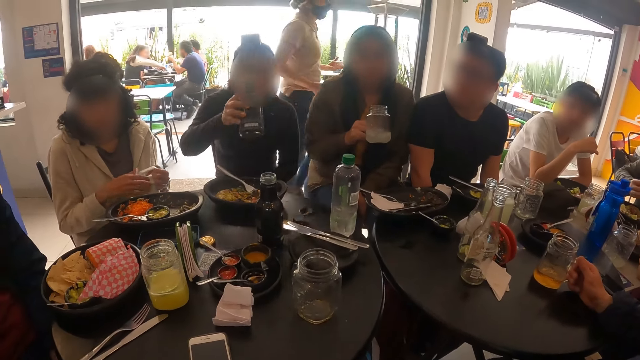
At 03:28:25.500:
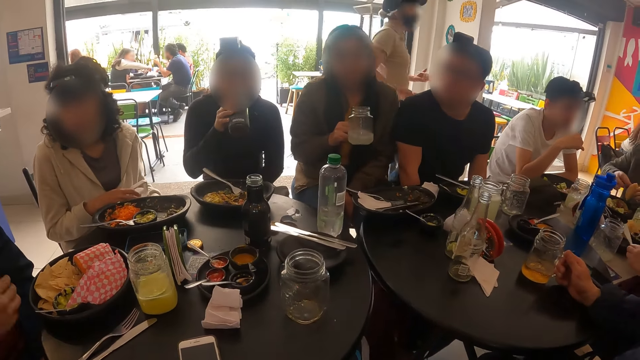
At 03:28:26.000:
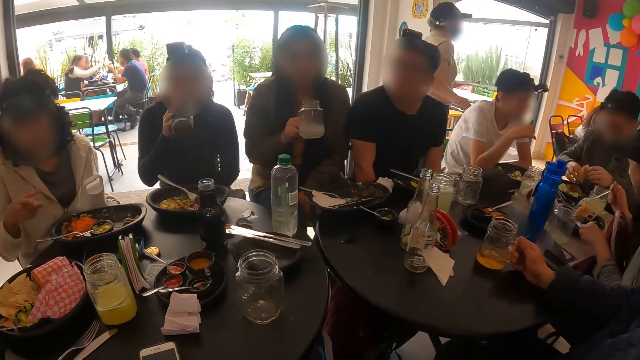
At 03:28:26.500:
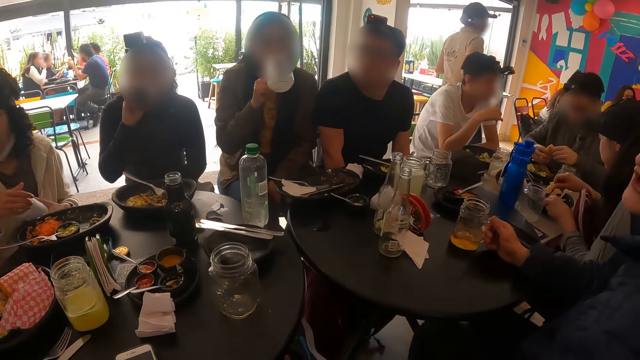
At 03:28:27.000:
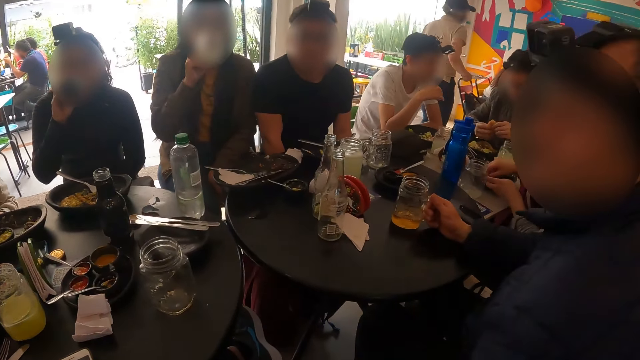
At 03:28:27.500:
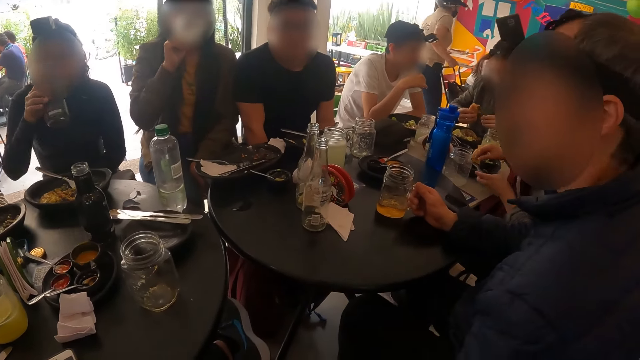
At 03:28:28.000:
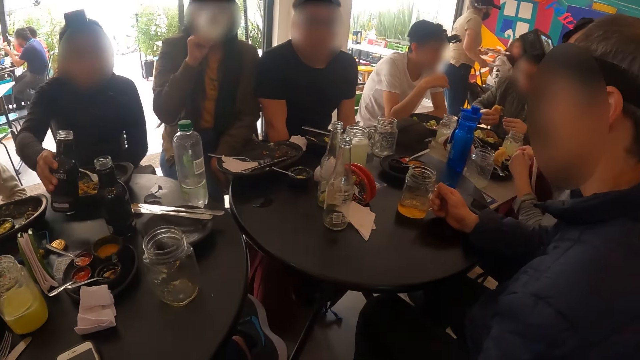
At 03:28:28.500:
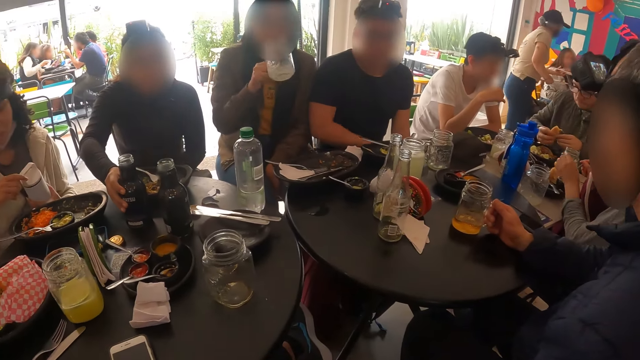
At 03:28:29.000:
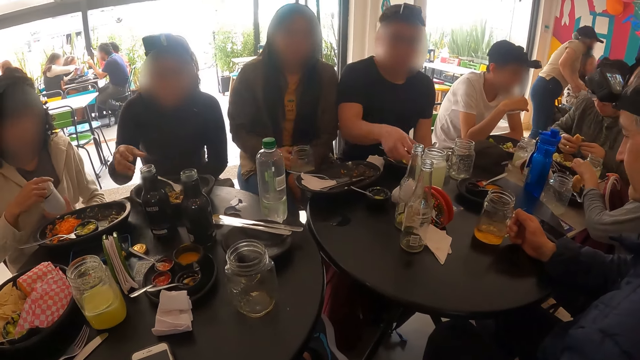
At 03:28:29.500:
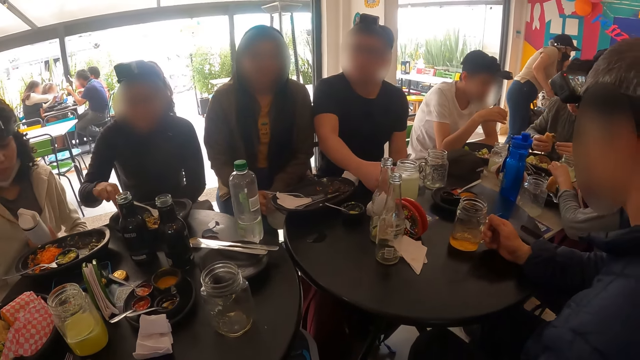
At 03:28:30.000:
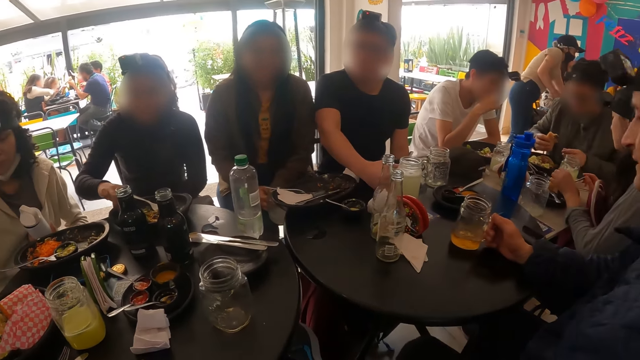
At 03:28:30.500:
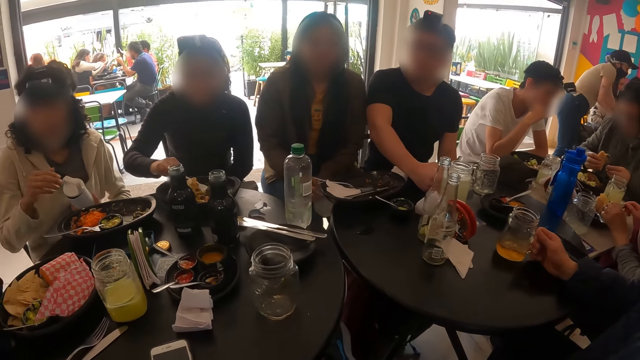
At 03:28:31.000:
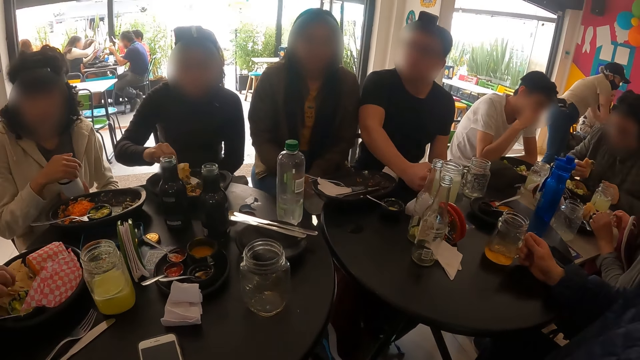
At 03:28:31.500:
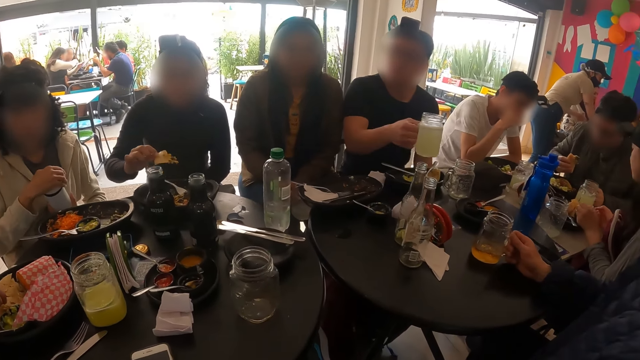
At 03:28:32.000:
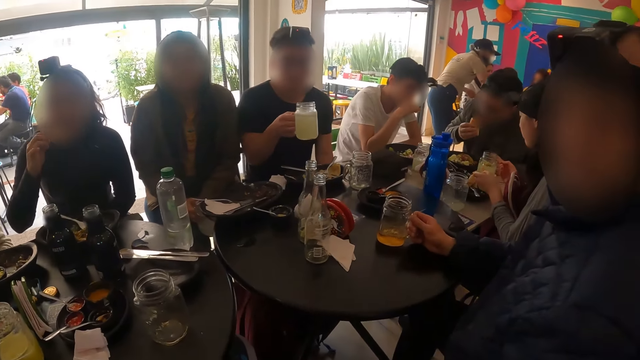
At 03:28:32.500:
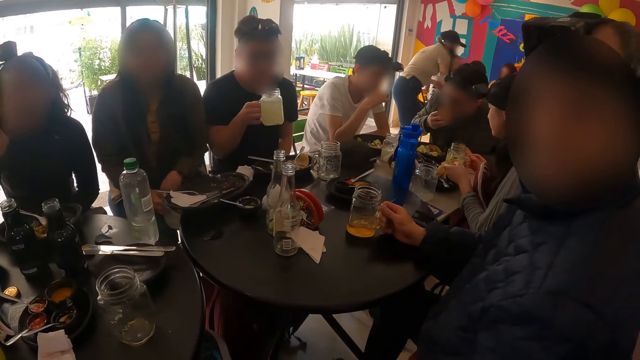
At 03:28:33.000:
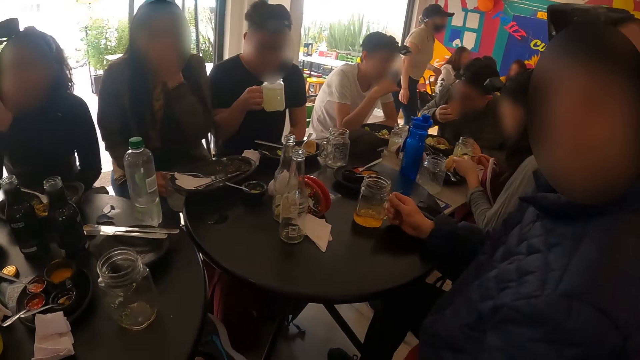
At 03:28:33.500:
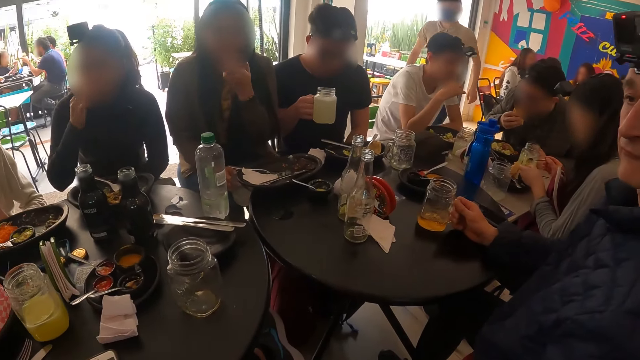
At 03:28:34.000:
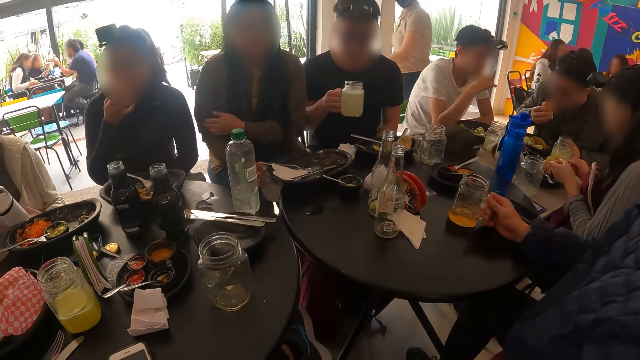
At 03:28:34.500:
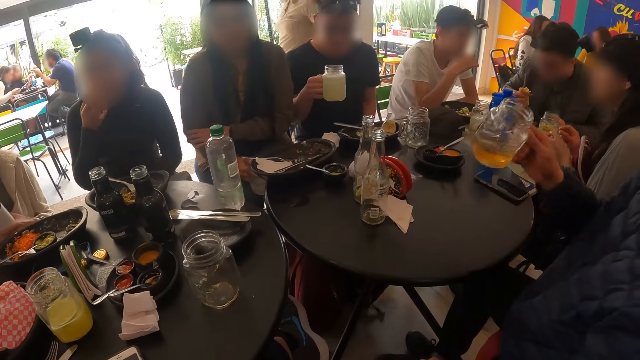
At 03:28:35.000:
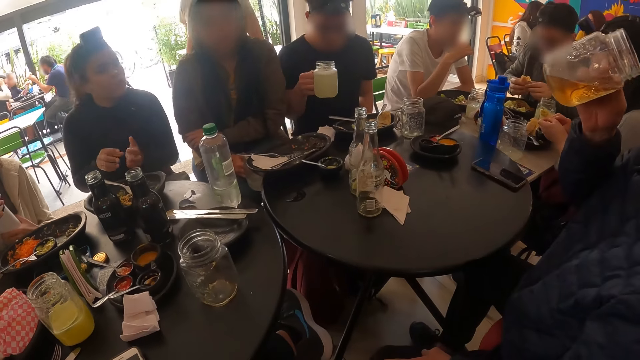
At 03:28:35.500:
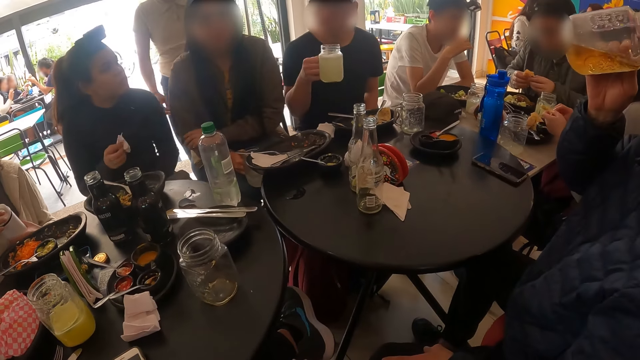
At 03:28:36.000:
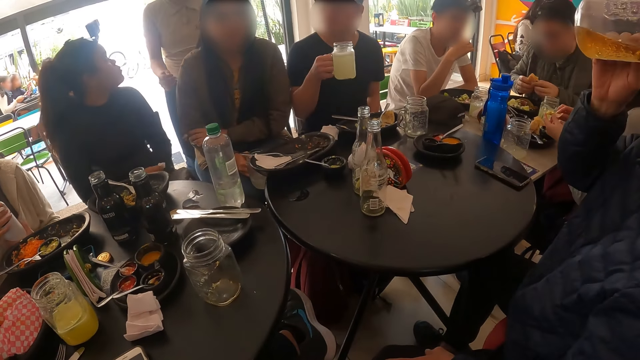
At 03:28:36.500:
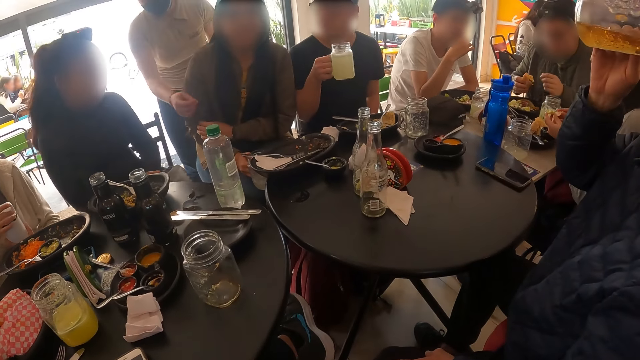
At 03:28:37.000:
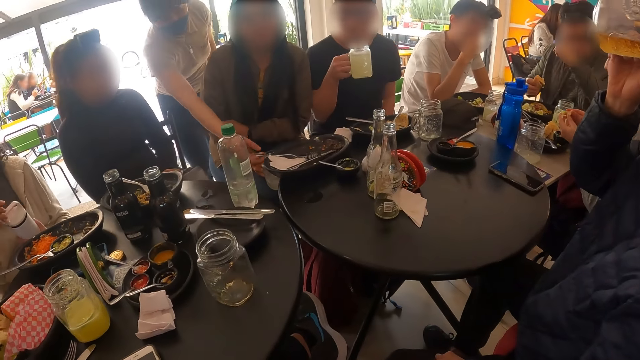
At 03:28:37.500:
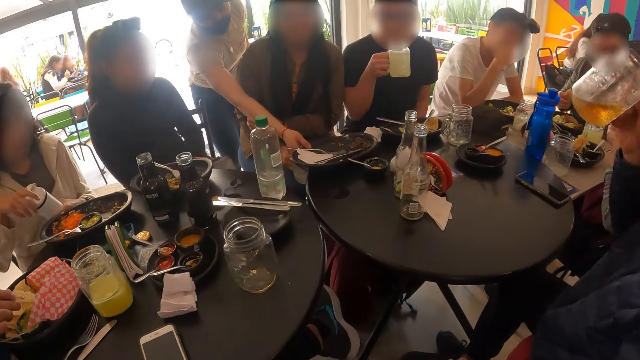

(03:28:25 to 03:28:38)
A woman picks up the bottle on the table with her right hand. A man eats burger from the plate with his right hand. Another woman holds a bottle with her left hand. The first woman drinks from the bottle in her right hand. A third woman drinks from the jar of beer in her right hand. The first woman drops the bottle on the table with her right hand. The second woman opens the bottle in her left hand with her right hand. The third woman holds the jar of beer with her right hand. Another man picks up a jar of beer on the table with his right hand. The third woman touches her face with her left hand. A third man picks up the jar of juice on the table with his right hand. The first woman holds a serviette paper with her right hand. The third man drinks from the jar of juice in his right hand.

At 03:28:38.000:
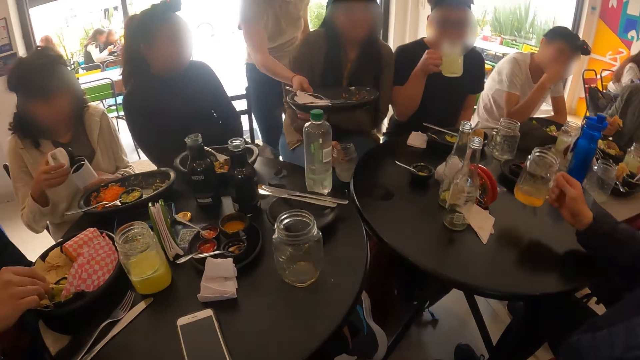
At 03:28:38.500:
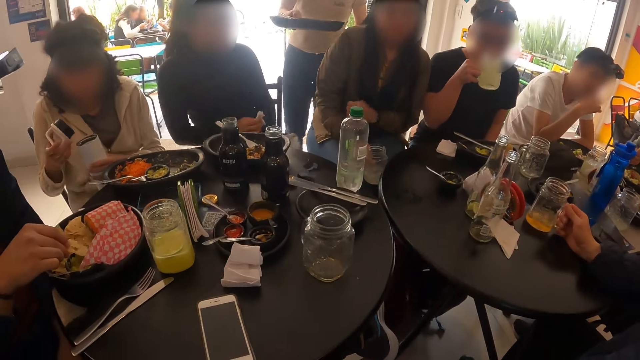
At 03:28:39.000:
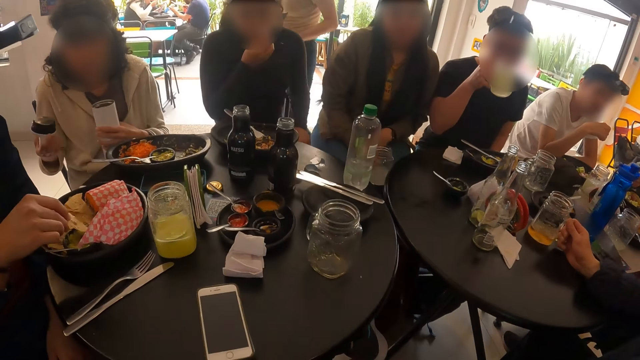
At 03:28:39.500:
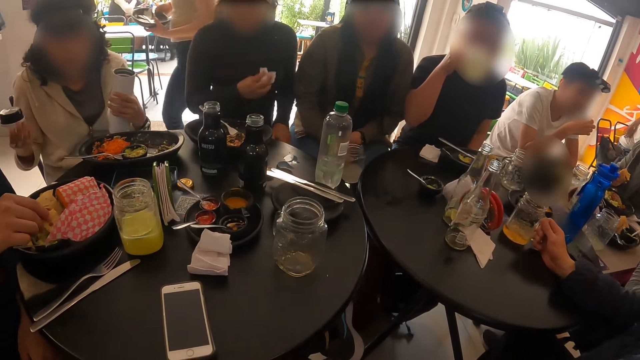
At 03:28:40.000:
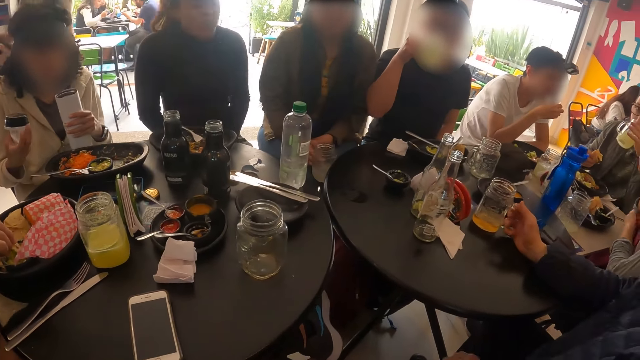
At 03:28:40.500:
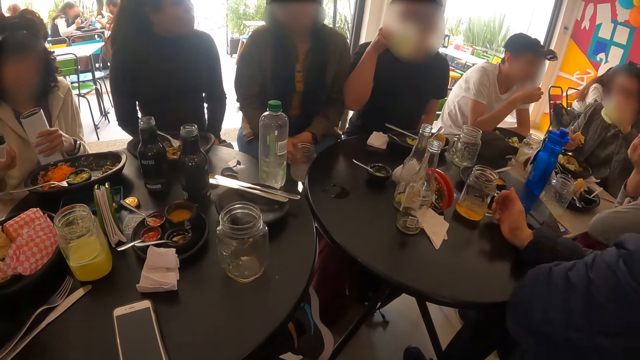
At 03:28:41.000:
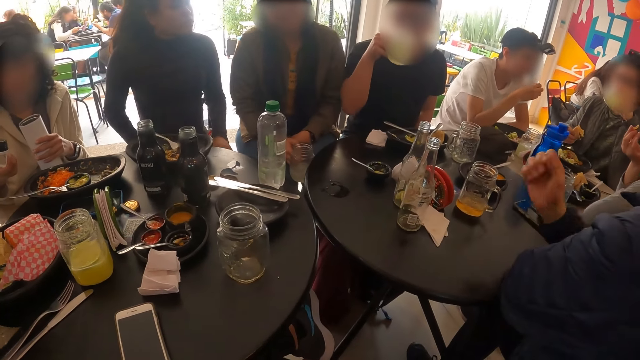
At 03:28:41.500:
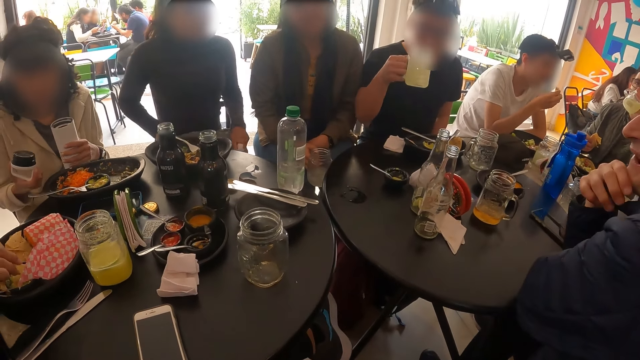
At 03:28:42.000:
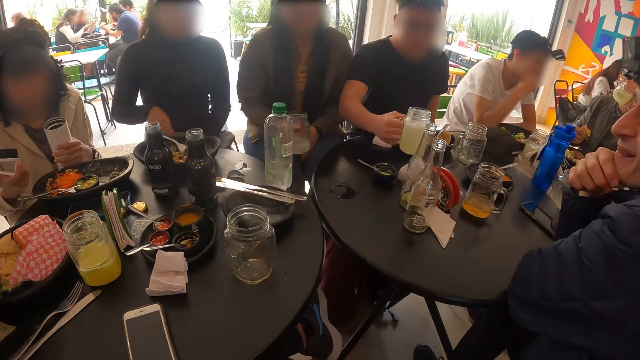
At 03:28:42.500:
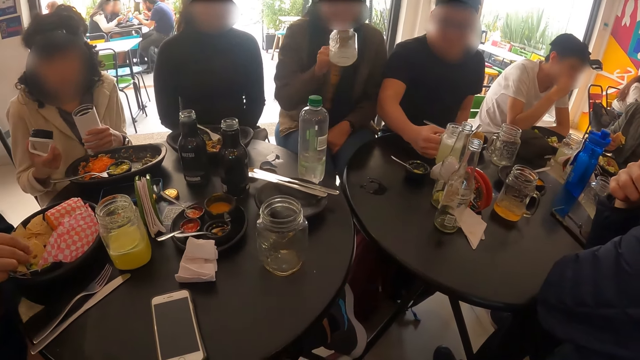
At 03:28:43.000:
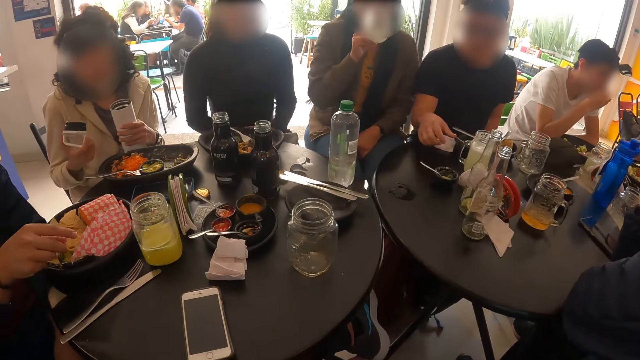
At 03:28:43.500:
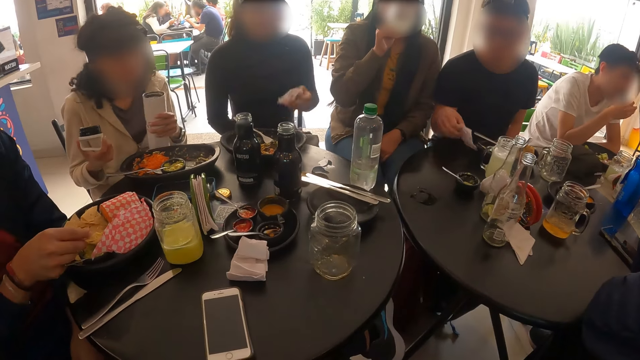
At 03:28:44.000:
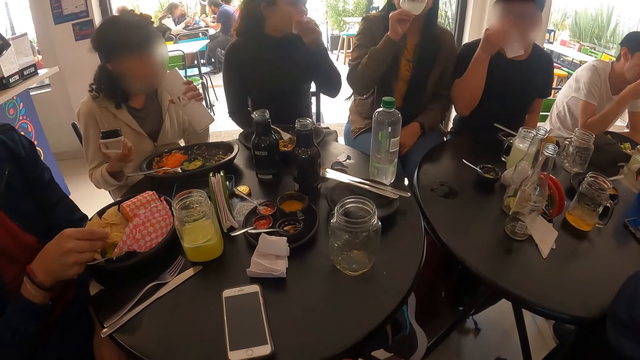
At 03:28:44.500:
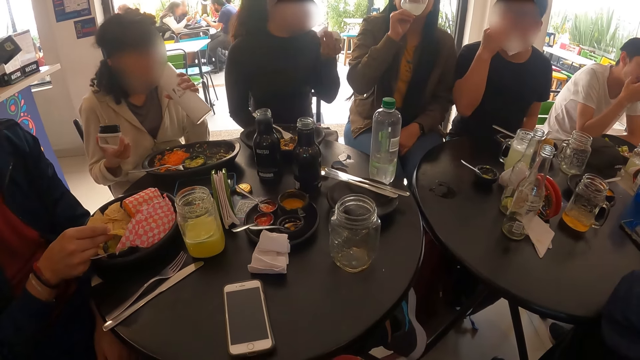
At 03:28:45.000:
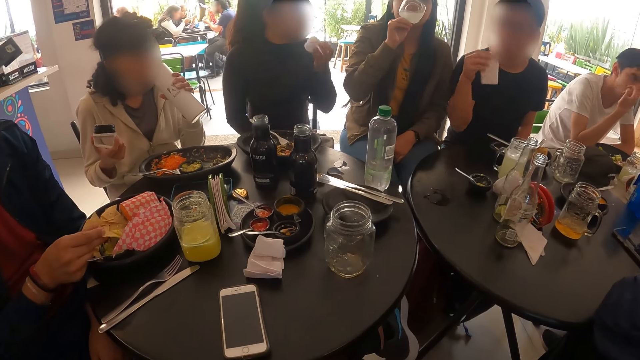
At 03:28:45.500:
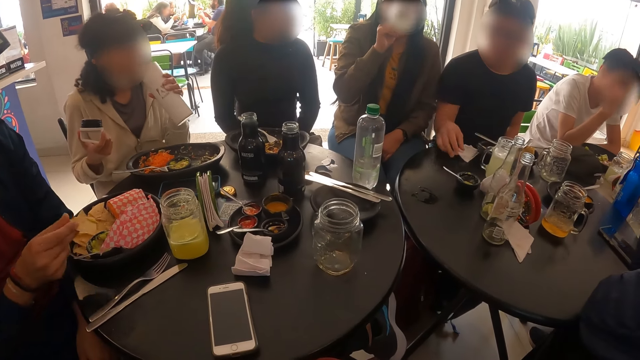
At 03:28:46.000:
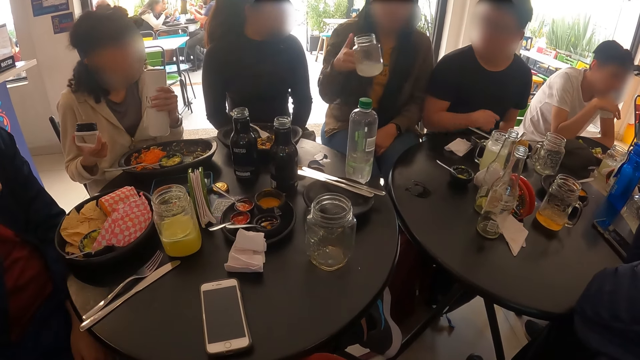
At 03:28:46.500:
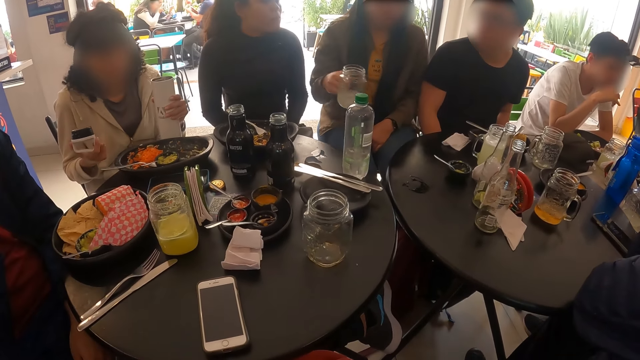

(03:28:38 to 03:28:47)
A waiter picks up the plate on the table with her right hand. A man drinks from the jar of beer in his right hand. Another man drops the jar of juice on the table with his right hand. A woman wipes her mouth with the serviette paper in her right hand. Another woman drinks from the jar of beer in her right hand. The first man drops the jar of beer on the table with his right hand and picks up a serviette paper on the table with his right hand. The first woman wipes her mouth with the serviette paper in her left hand. A third woman drinks from the bottle in her left hand. The first man wipes his mouth with the serviette paper in his right hand. The first woman wipes her mouth with the serviette paper in her right hand. The first man drops the serviette paper on the table with his right hand.
